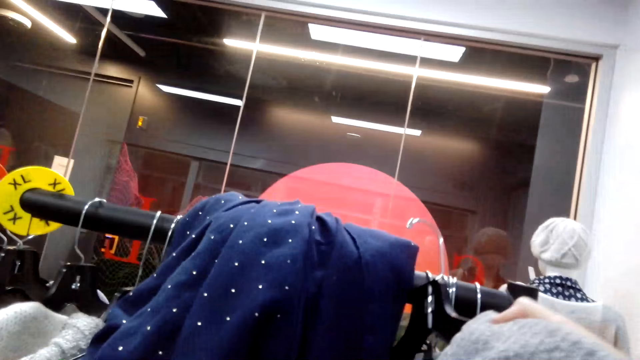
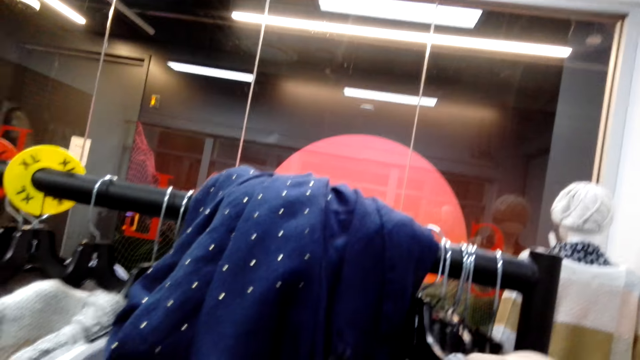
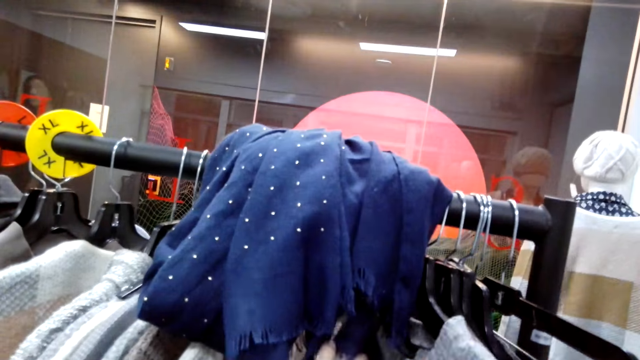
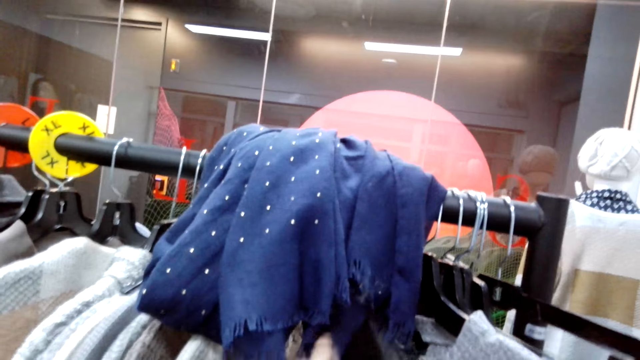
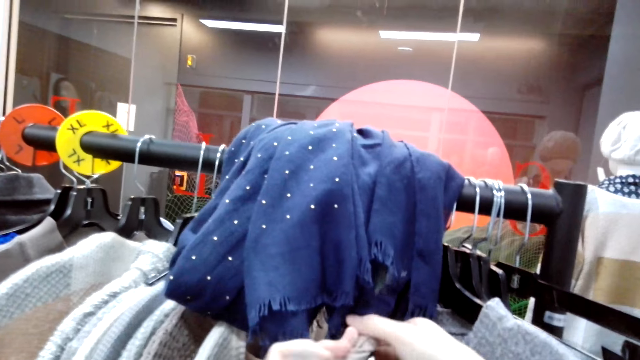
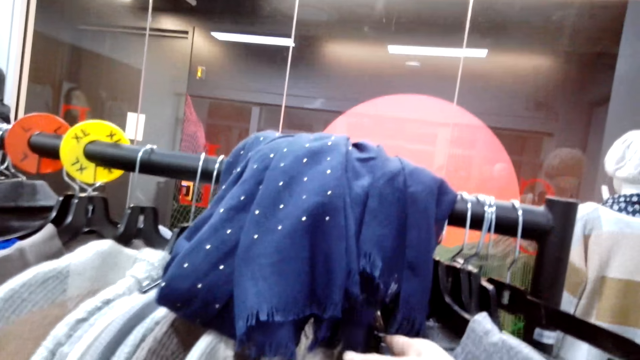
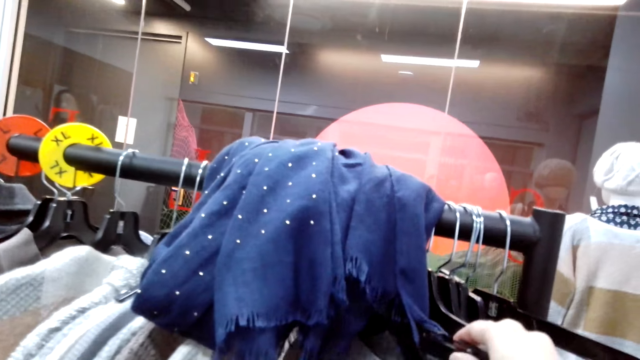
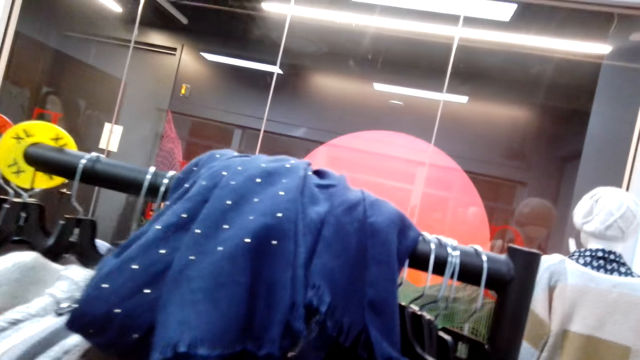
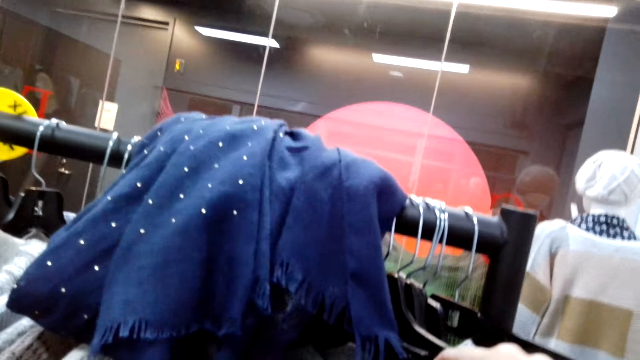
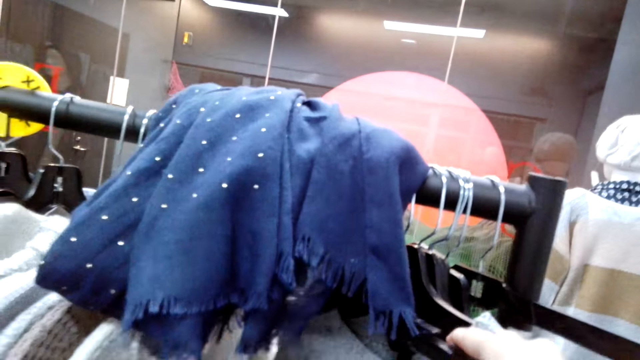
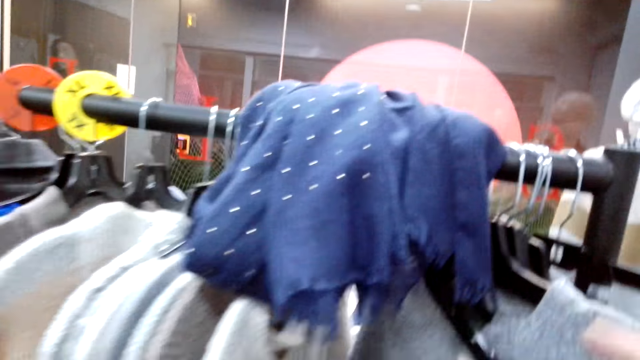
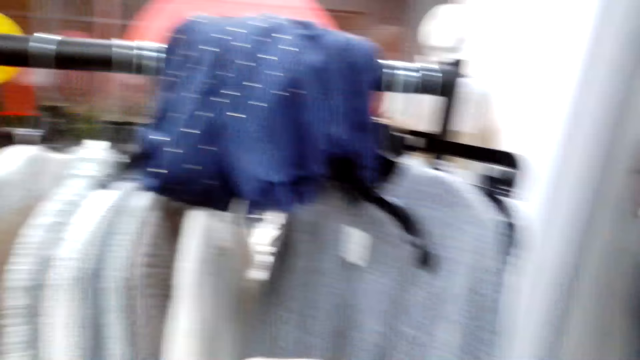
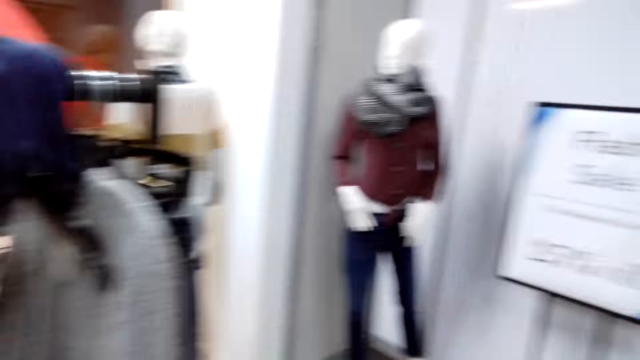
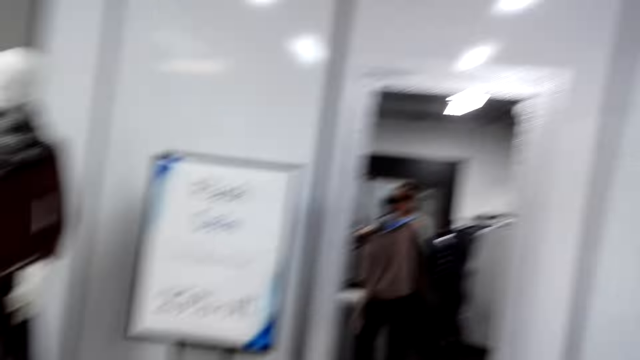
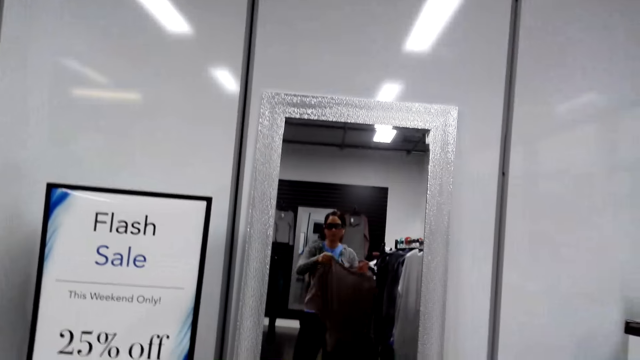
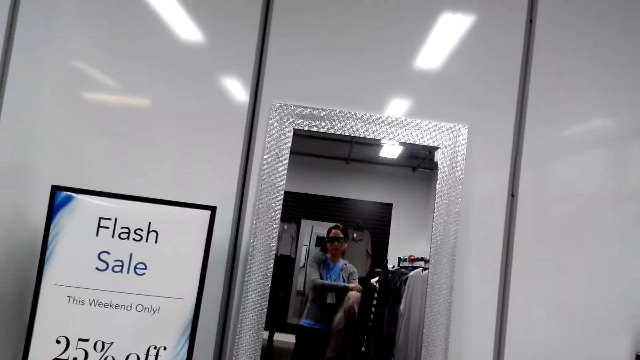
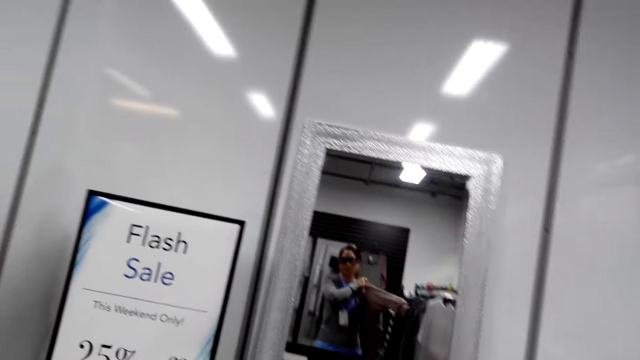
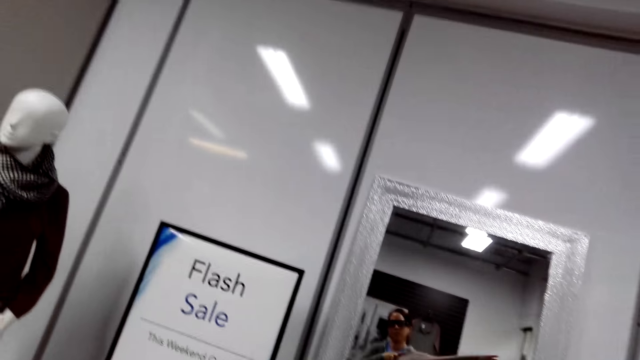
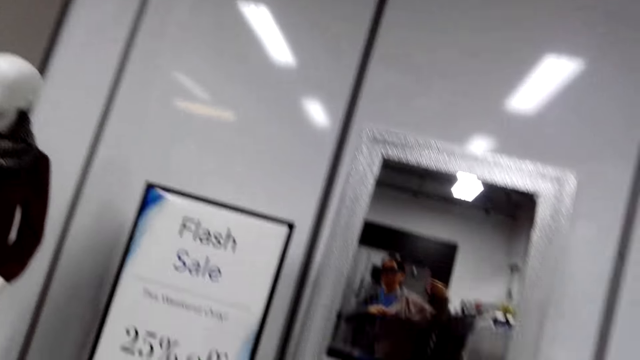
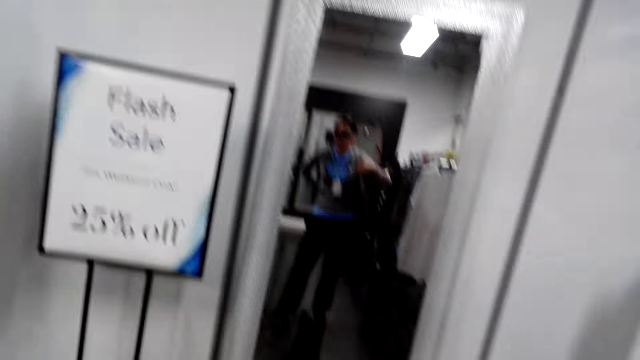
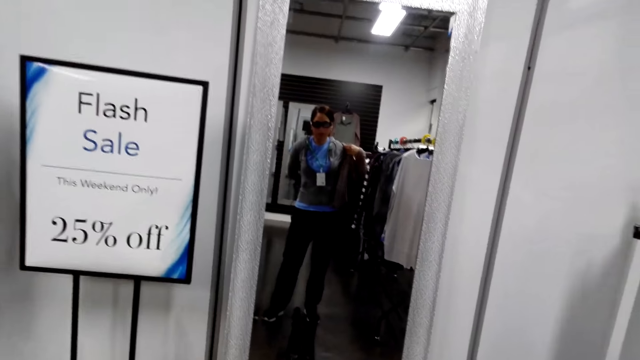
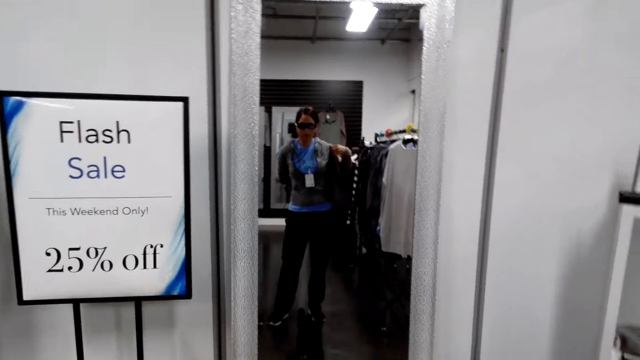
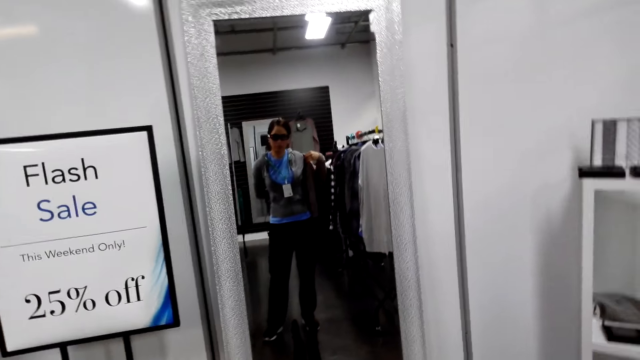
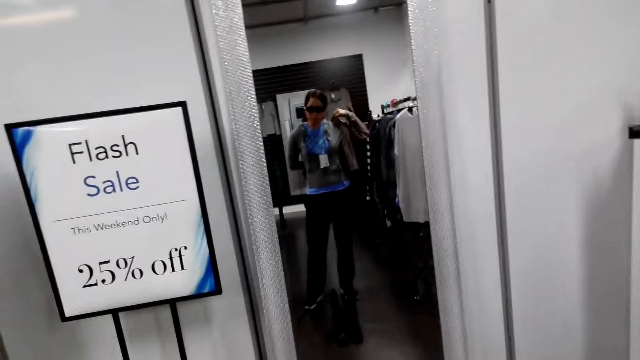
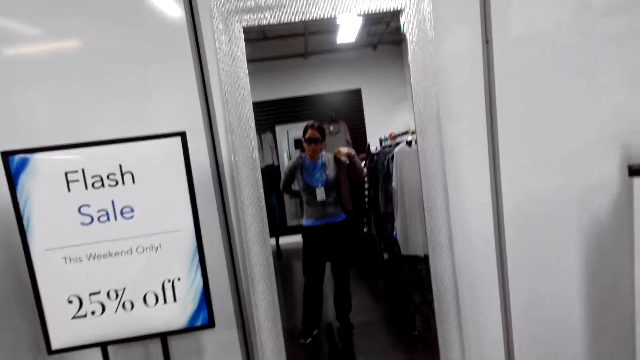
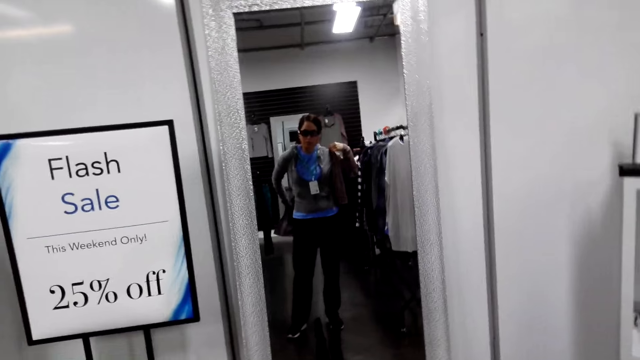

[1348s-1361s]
The camera wearer puts back the cloth in a hanging bar. They take off a cloth from the hanger. They look in the mirror. They wear the cloth.

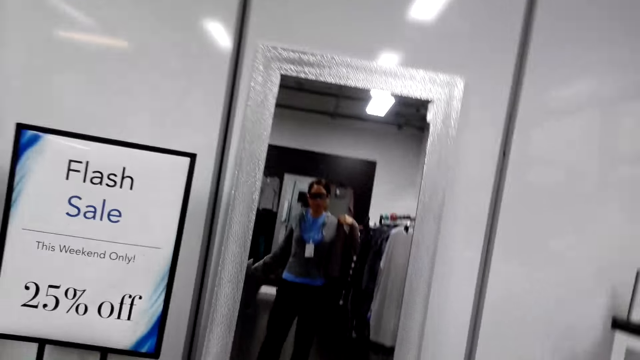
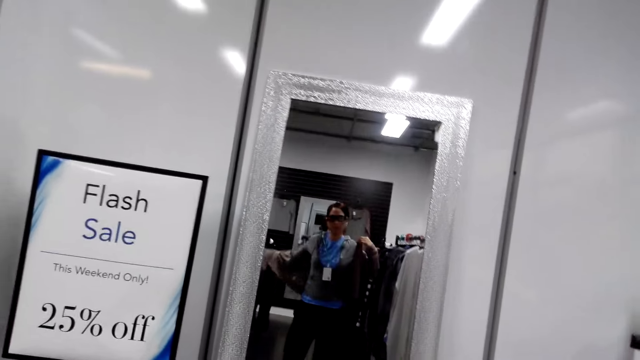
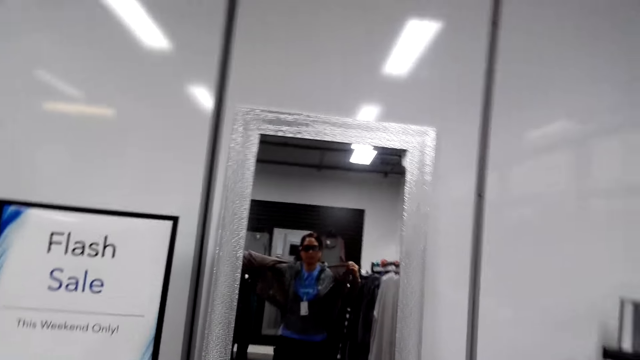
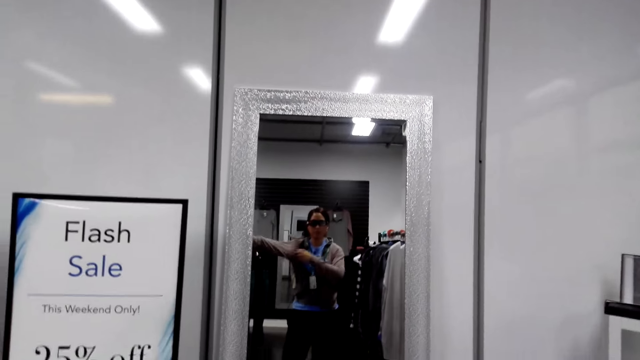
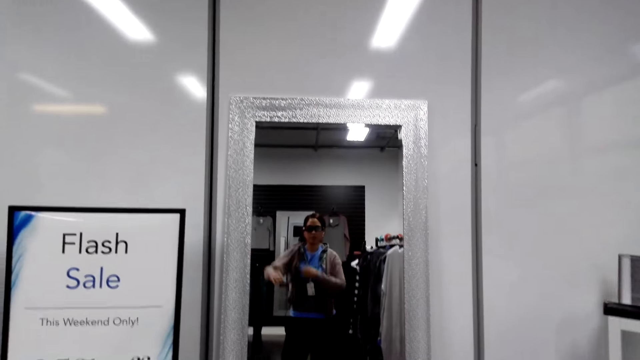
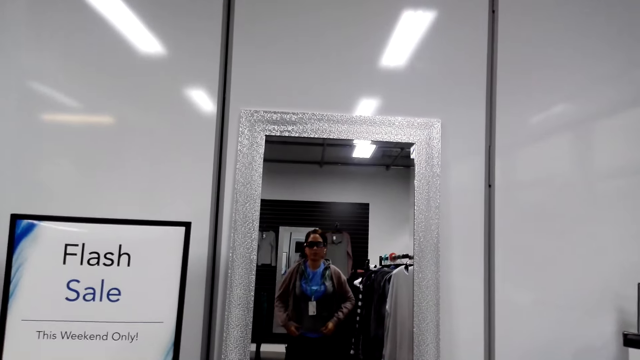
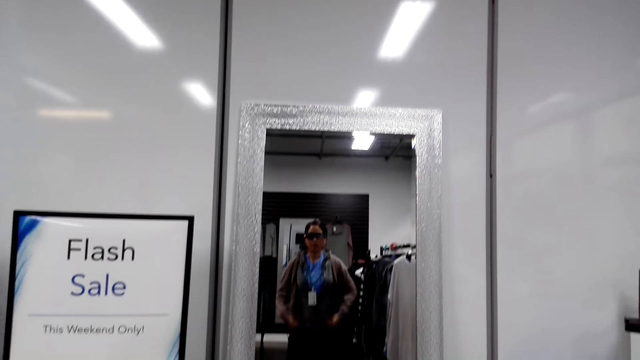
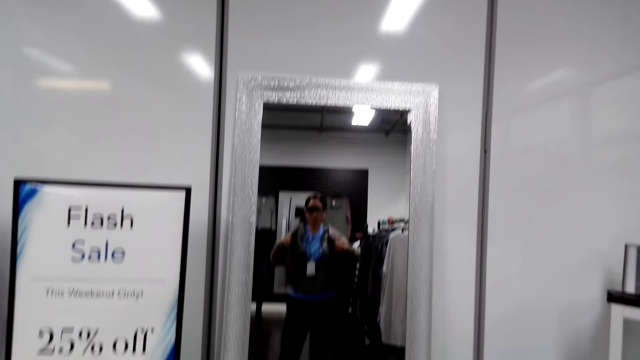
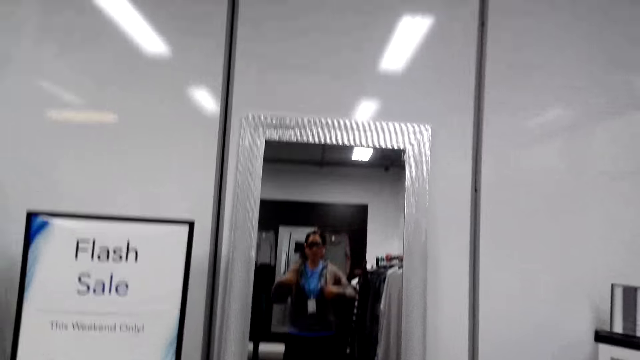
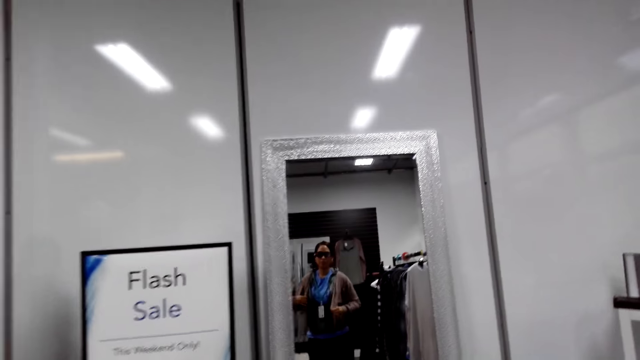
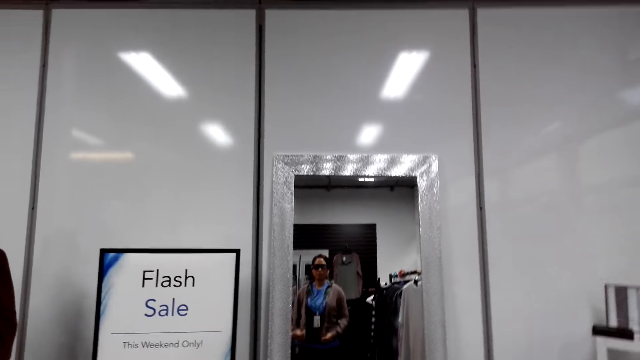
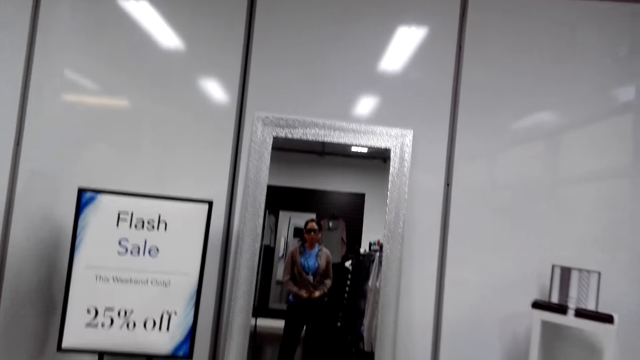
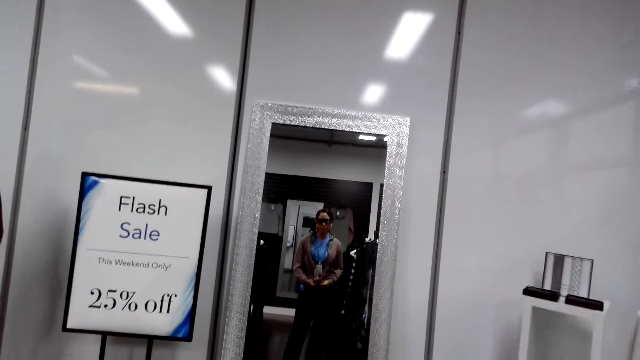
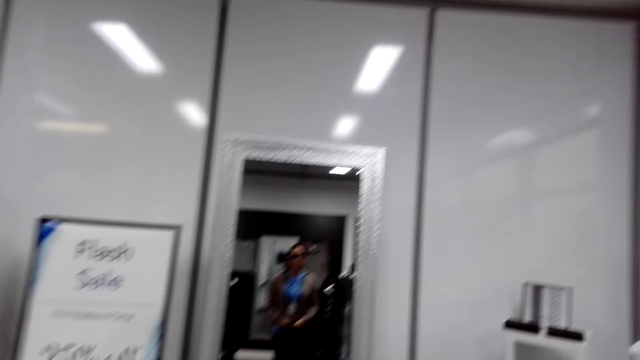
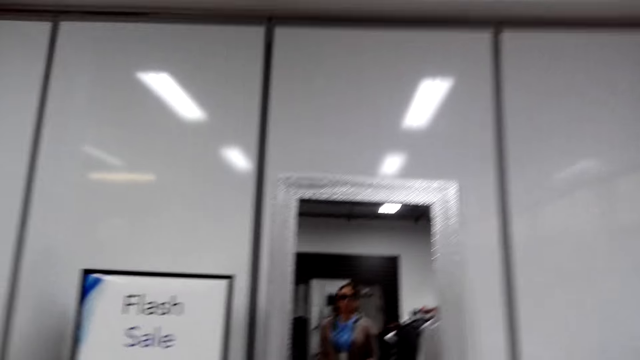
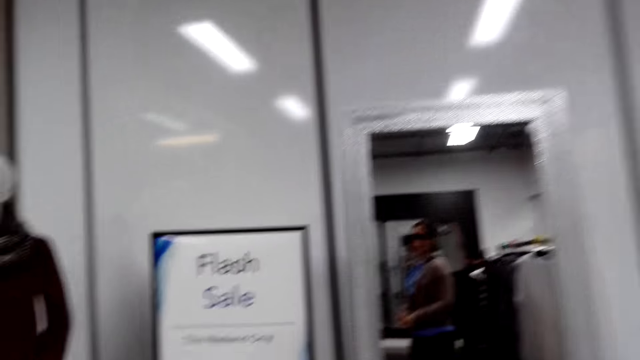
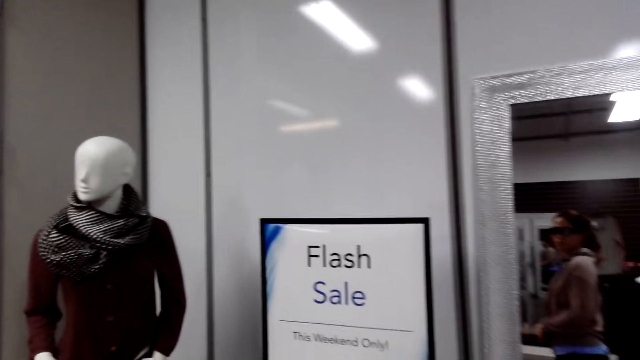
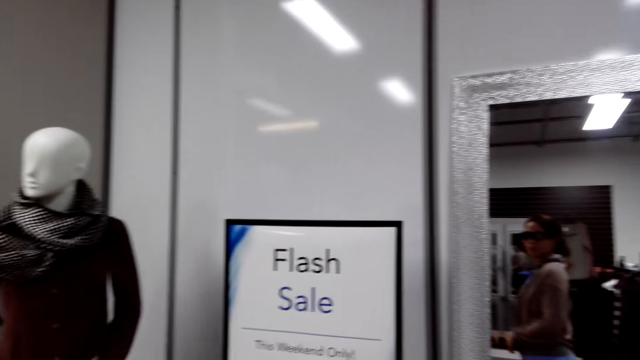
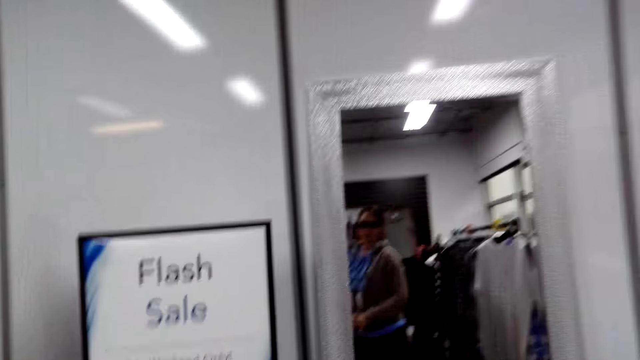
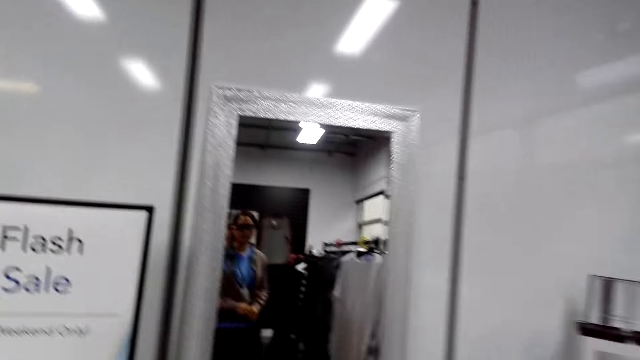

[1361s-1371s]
The camera wearer looks at herself in a mirror. They turn left.
